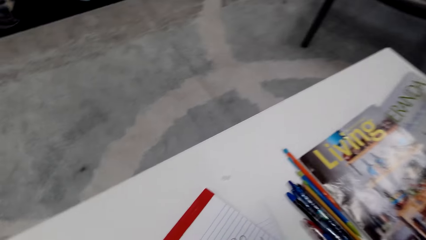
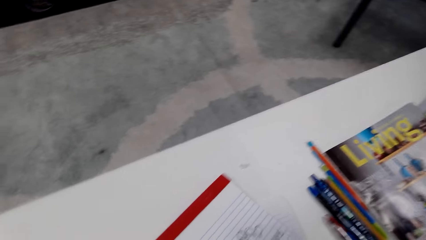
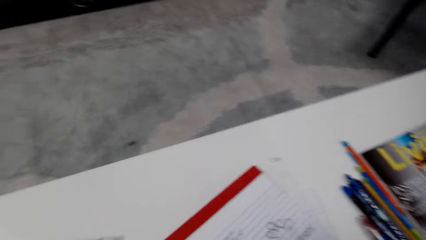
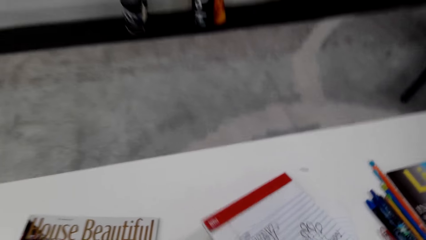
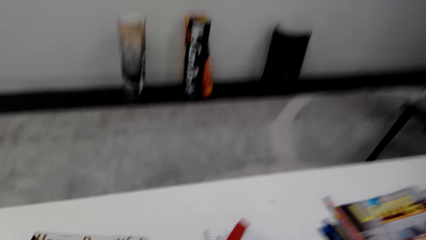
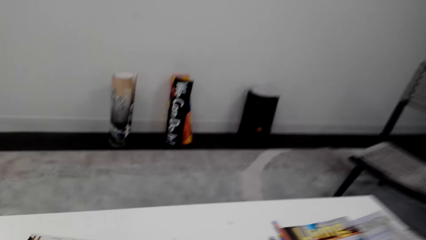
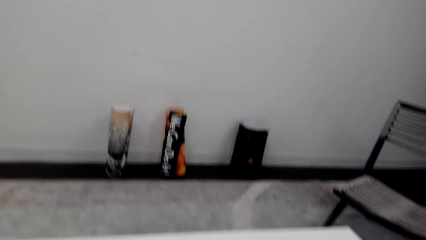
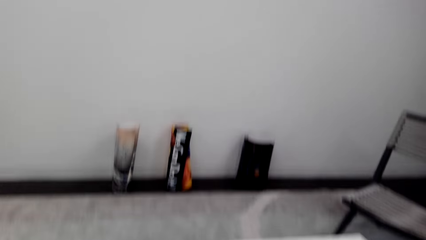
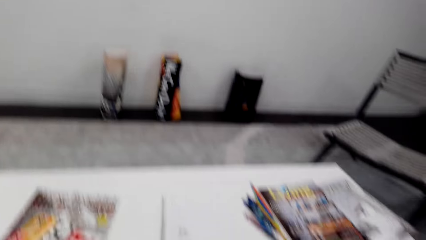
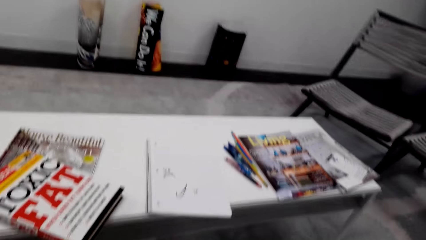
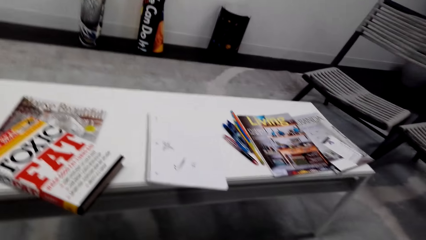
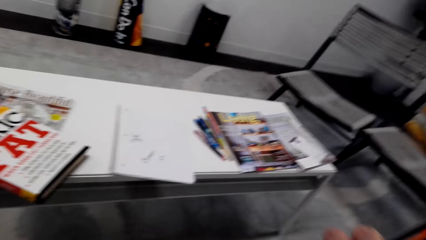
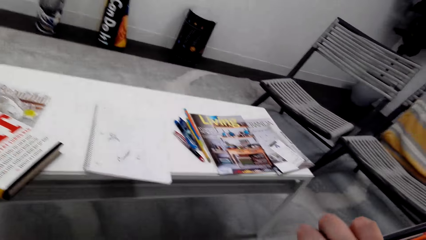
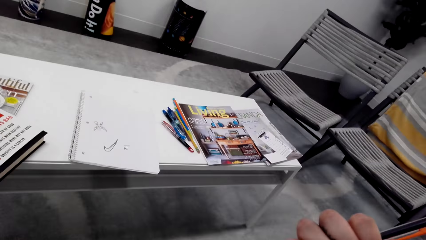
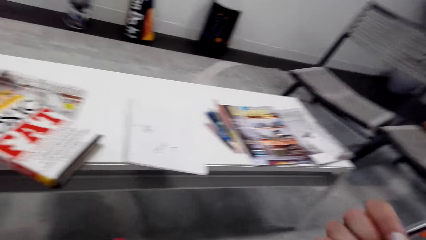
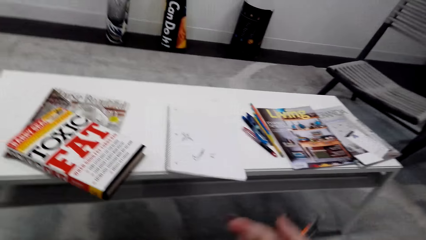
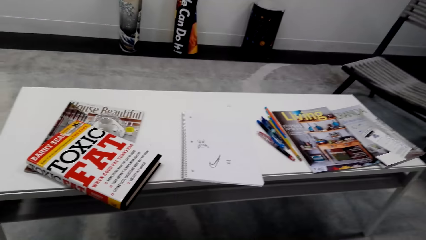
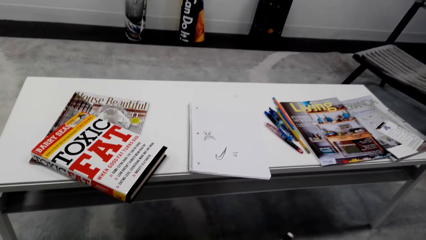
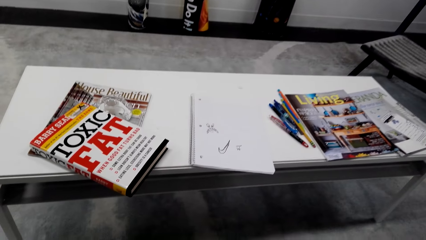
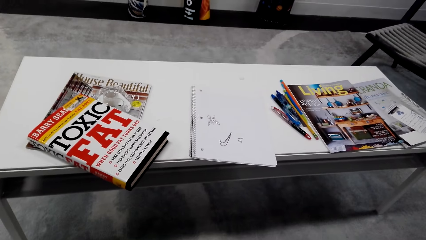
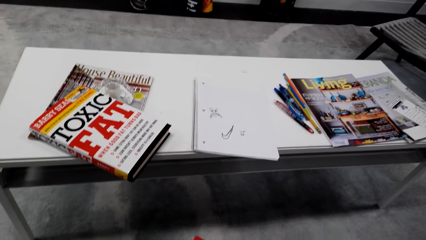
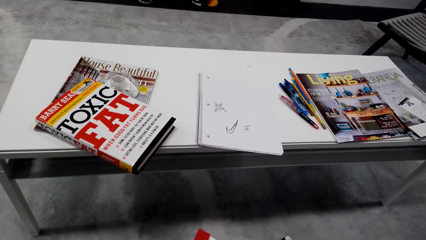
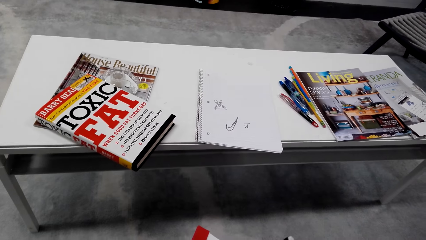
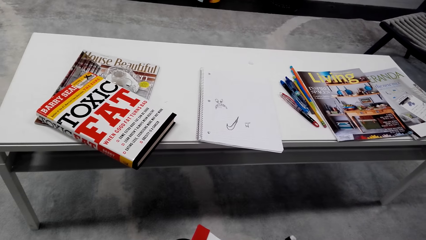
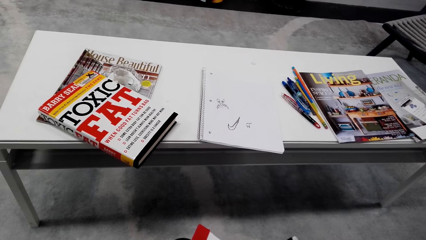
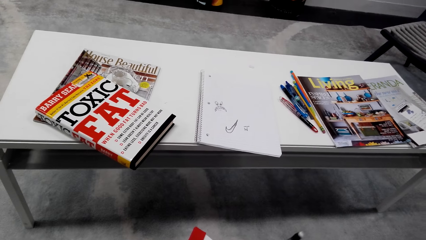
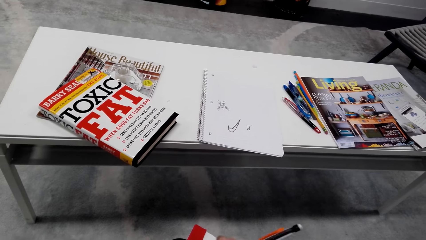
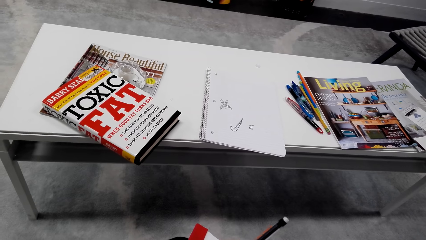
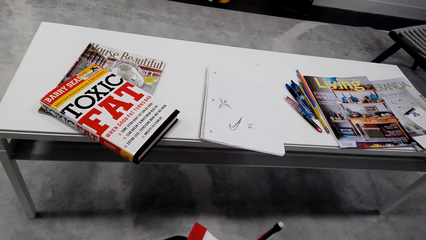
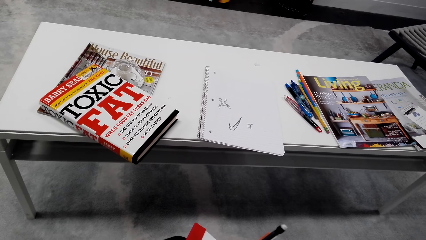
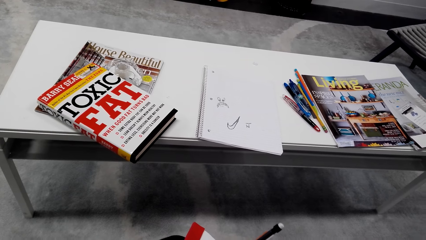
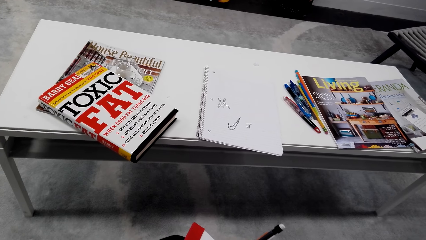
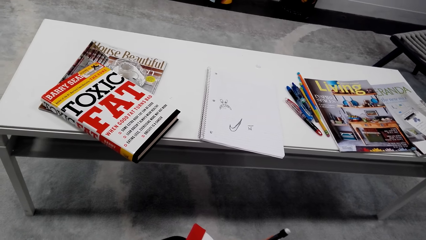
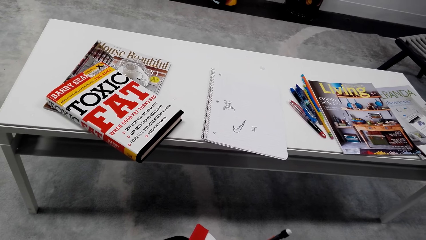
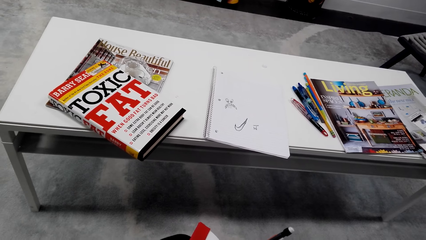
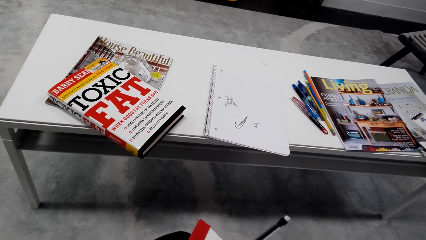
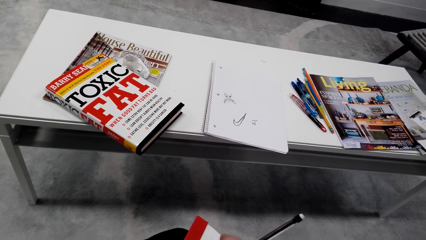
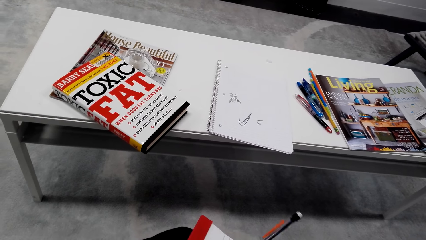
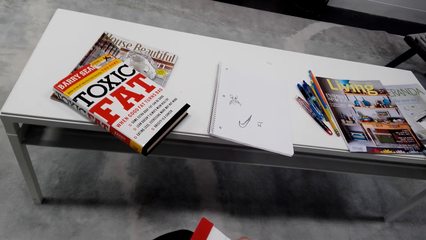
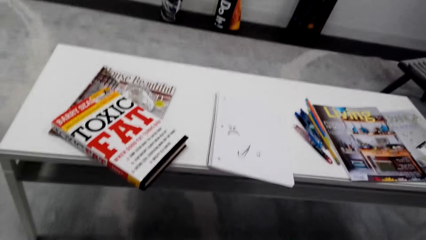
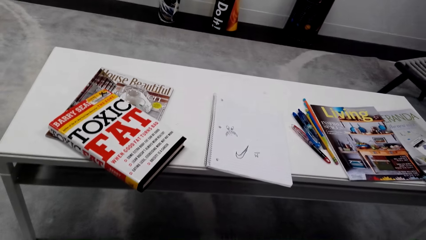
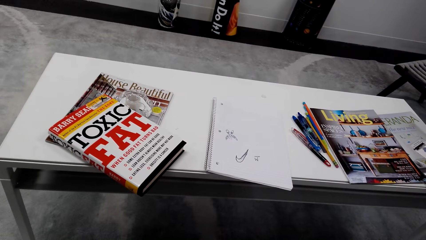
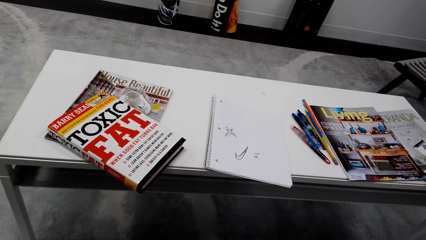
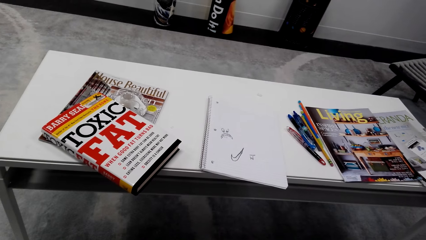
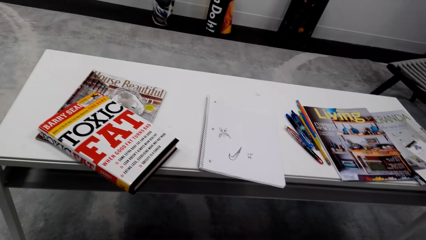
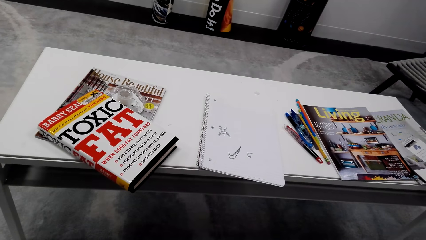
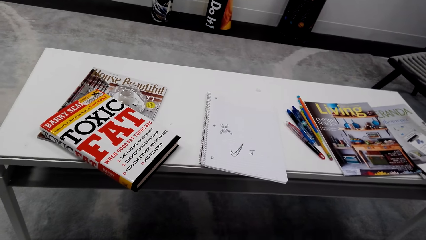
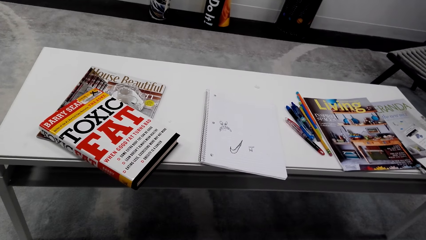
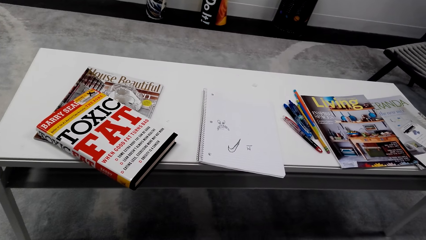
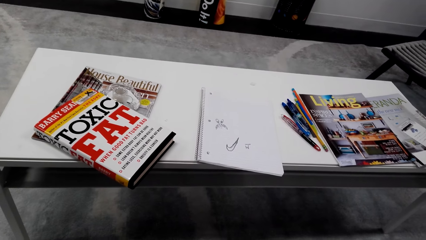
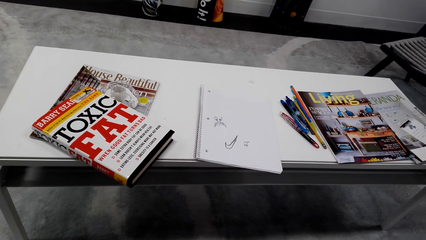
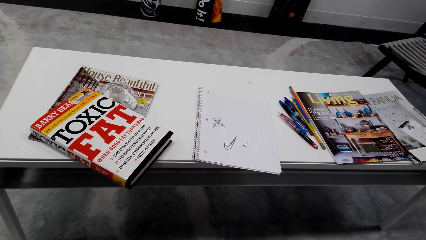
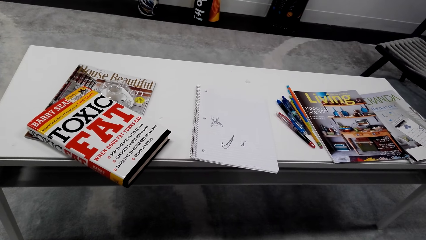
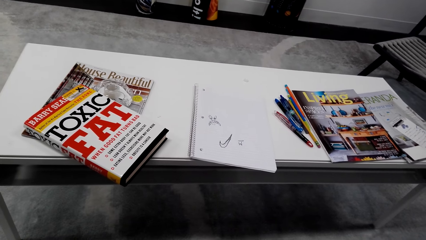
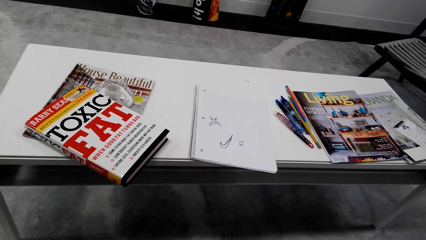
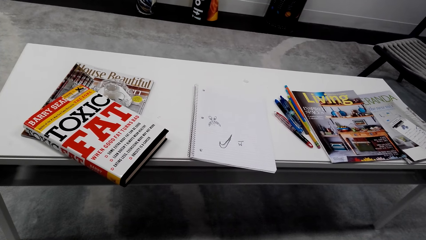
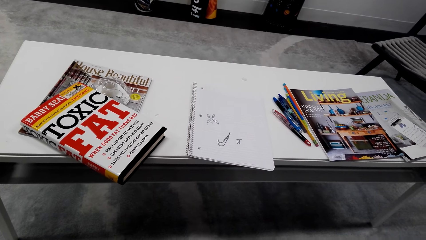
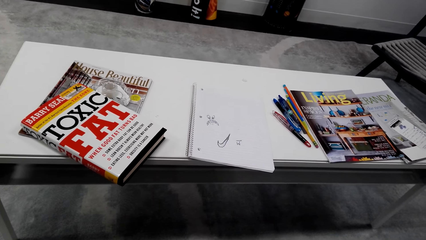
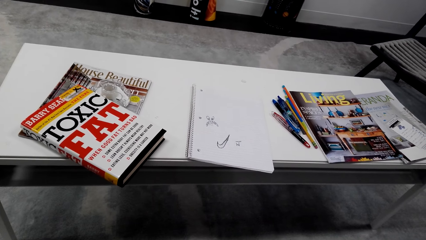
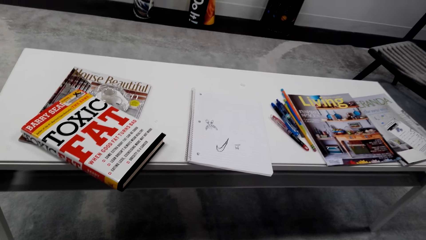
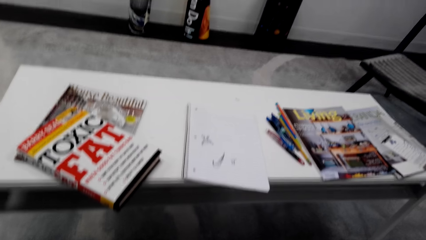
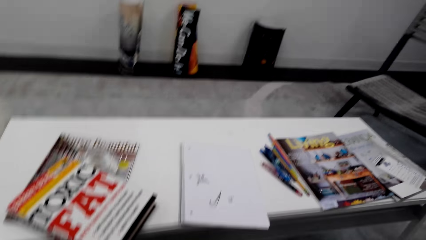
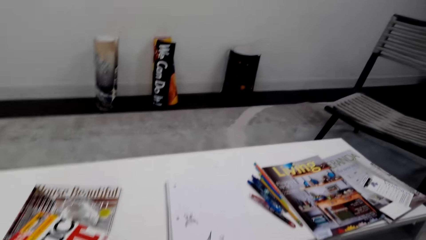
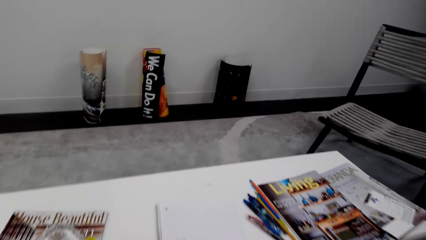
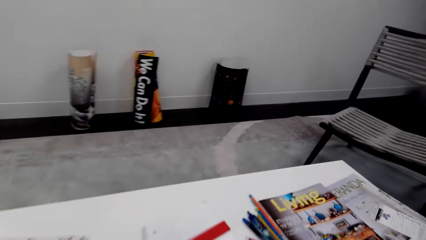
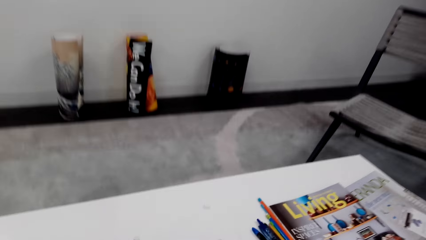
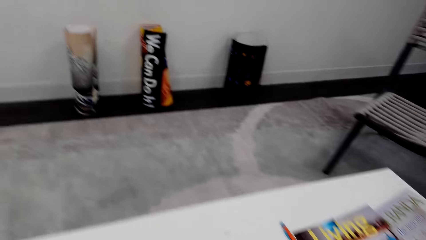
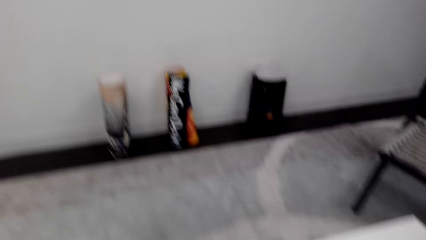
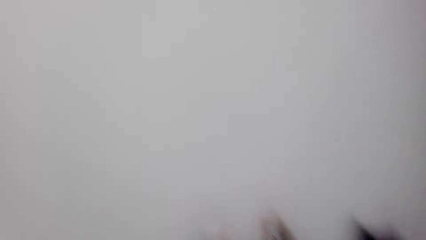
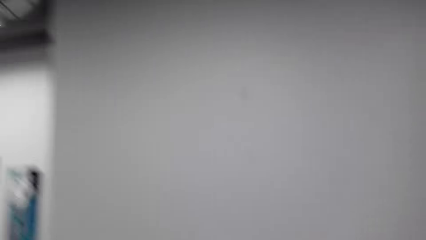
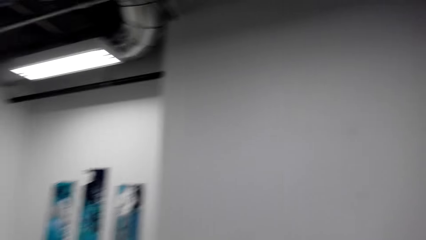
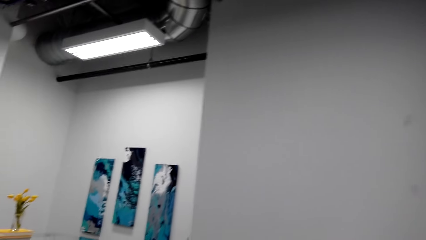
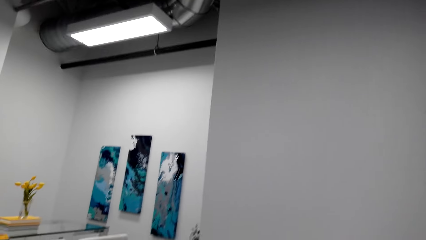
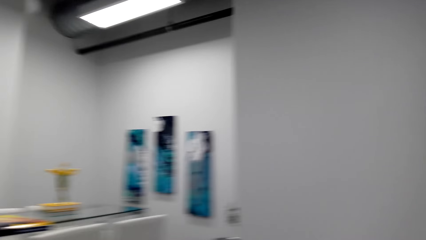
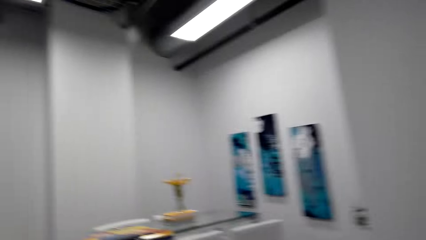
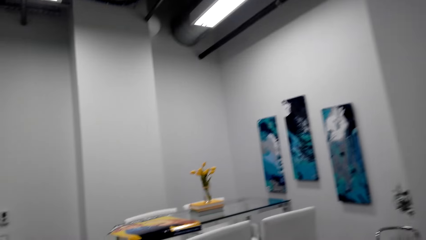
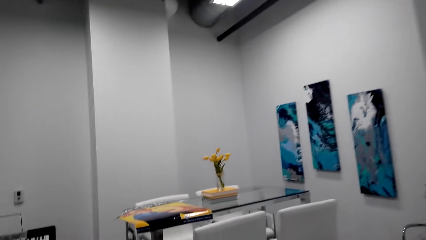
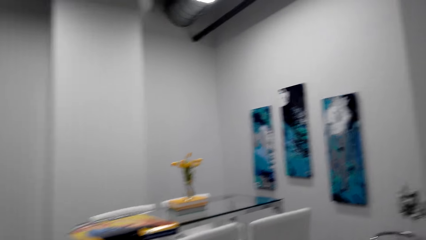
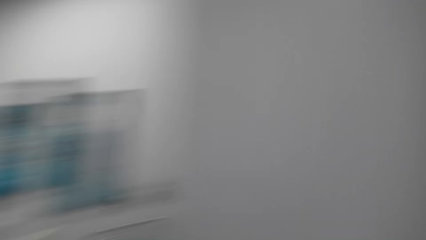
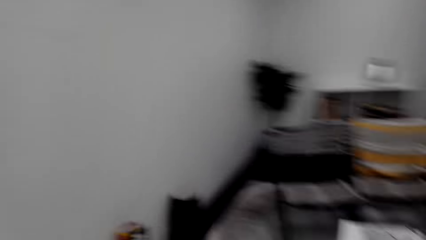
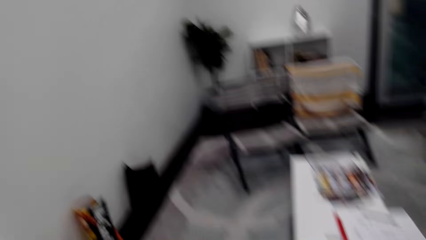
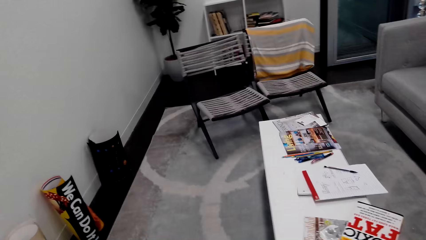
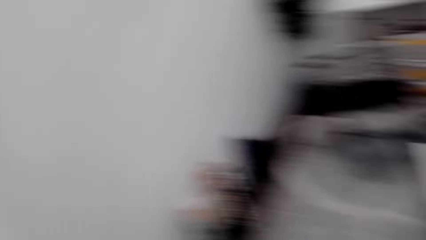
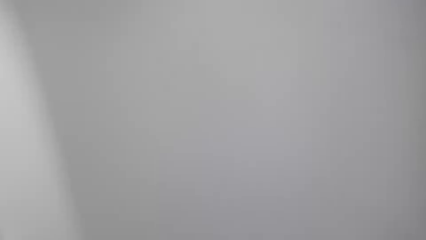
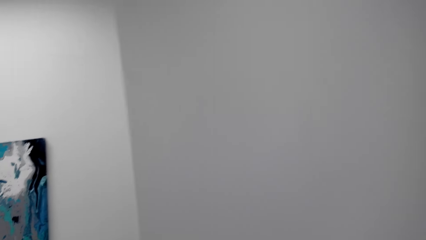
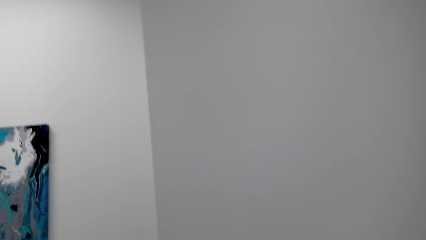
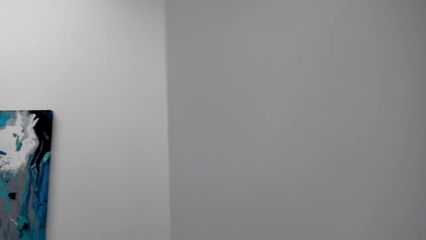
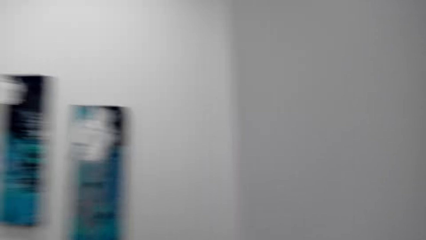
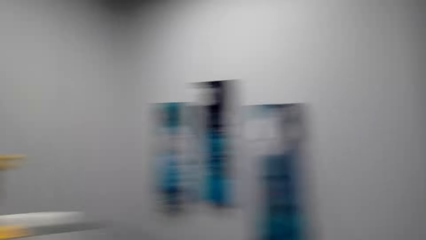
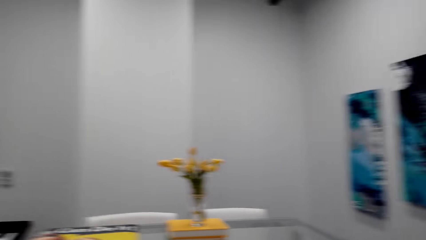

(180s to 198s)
The camera wearer takes a book from the table. They sit on a sofa. They write on the book. They walk around the house.
